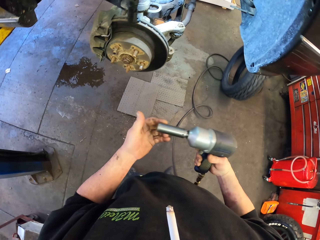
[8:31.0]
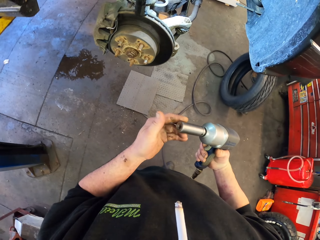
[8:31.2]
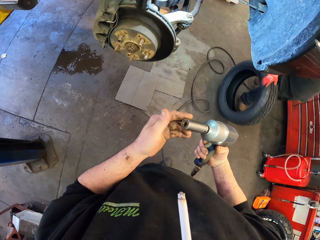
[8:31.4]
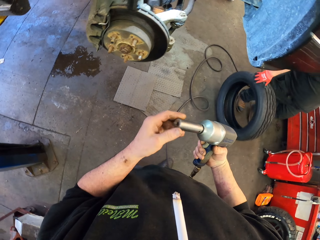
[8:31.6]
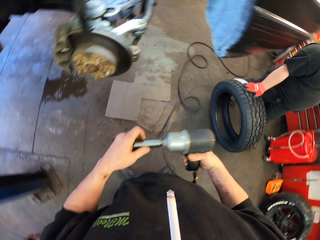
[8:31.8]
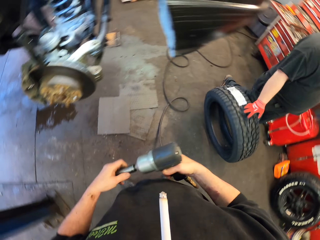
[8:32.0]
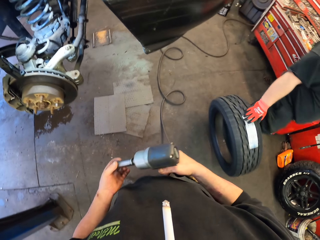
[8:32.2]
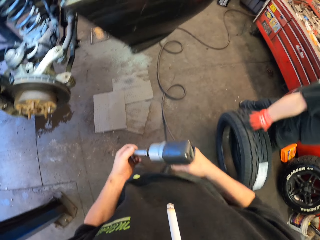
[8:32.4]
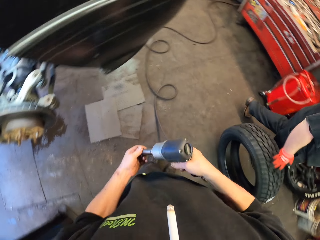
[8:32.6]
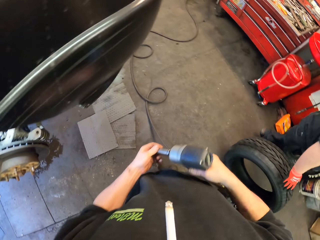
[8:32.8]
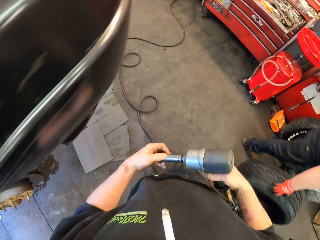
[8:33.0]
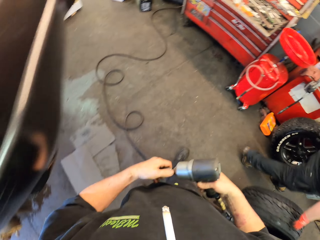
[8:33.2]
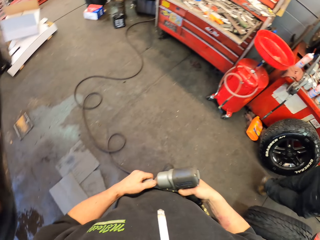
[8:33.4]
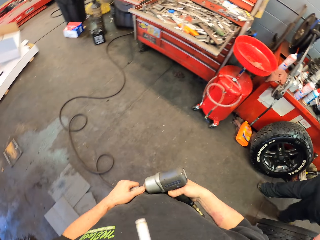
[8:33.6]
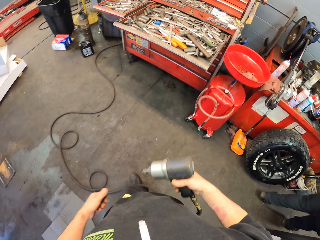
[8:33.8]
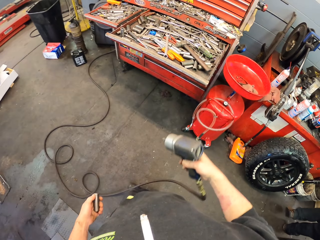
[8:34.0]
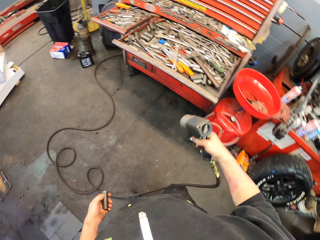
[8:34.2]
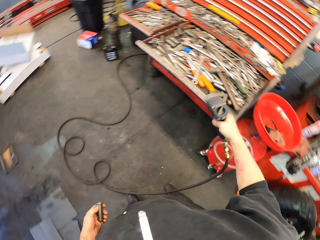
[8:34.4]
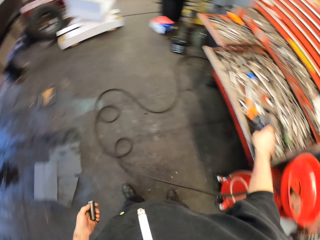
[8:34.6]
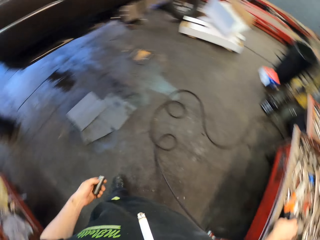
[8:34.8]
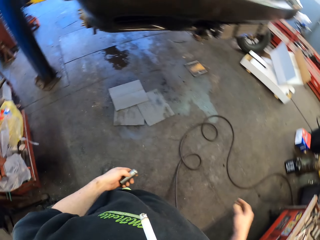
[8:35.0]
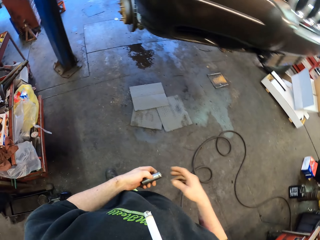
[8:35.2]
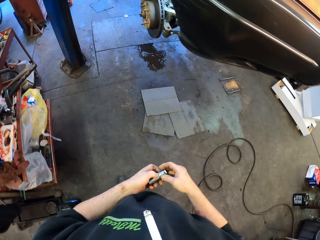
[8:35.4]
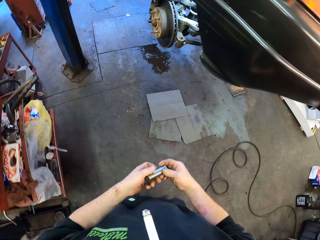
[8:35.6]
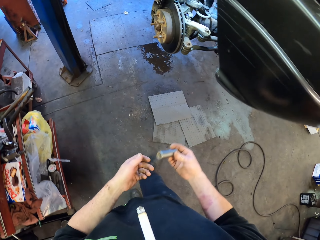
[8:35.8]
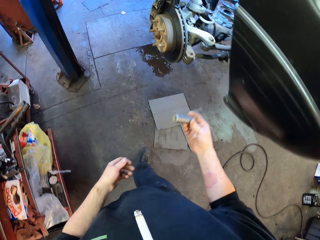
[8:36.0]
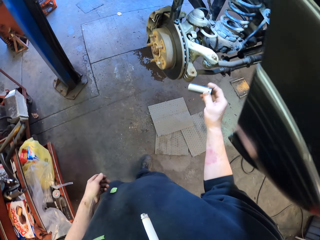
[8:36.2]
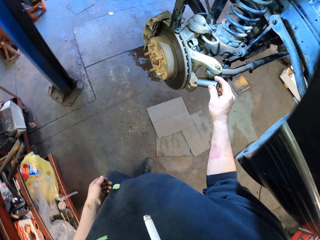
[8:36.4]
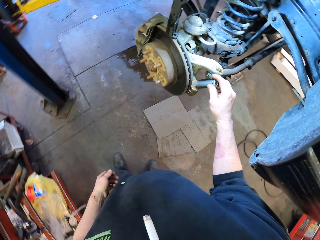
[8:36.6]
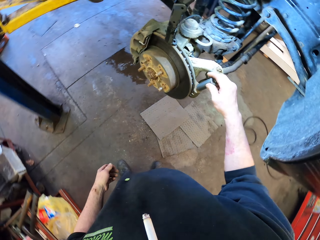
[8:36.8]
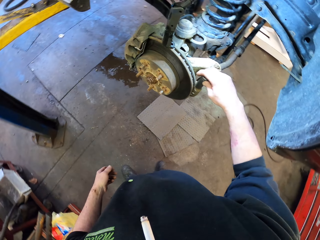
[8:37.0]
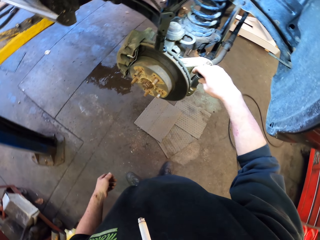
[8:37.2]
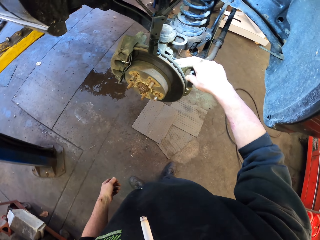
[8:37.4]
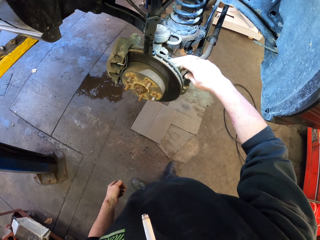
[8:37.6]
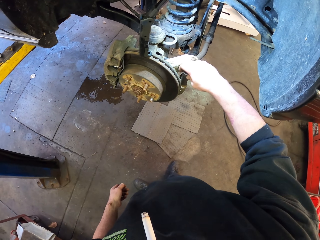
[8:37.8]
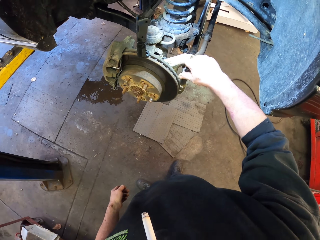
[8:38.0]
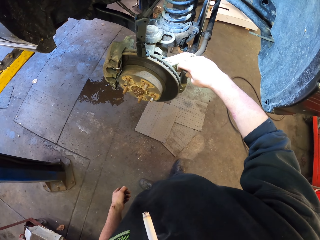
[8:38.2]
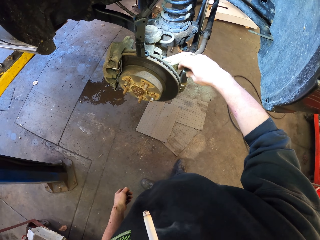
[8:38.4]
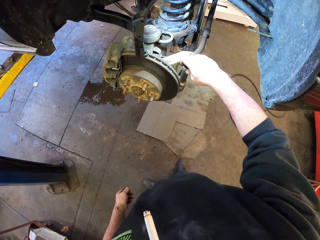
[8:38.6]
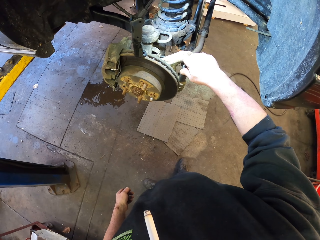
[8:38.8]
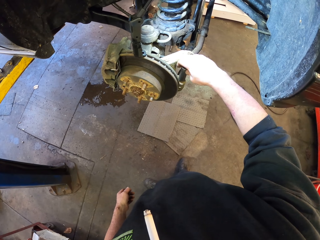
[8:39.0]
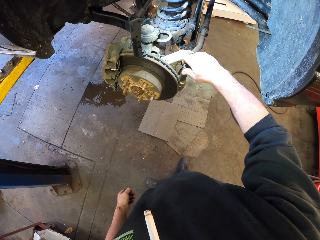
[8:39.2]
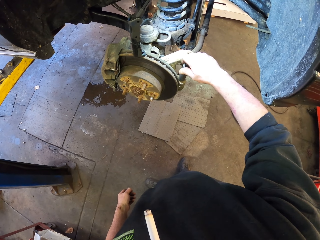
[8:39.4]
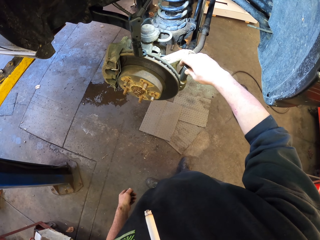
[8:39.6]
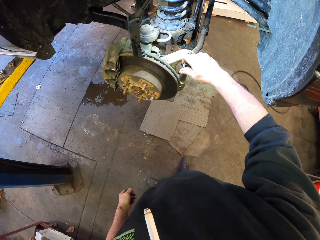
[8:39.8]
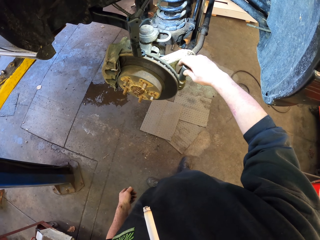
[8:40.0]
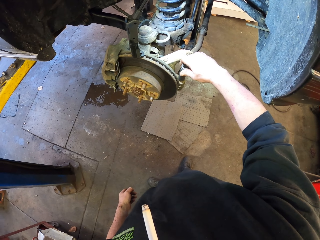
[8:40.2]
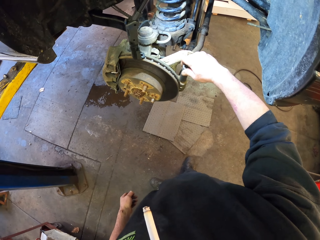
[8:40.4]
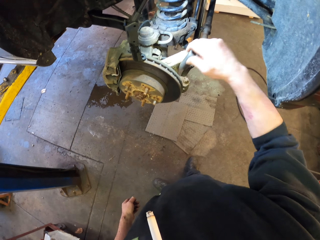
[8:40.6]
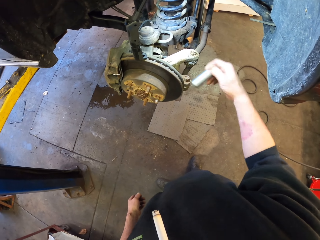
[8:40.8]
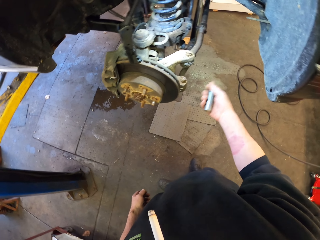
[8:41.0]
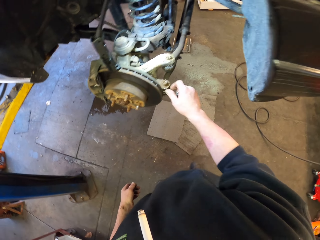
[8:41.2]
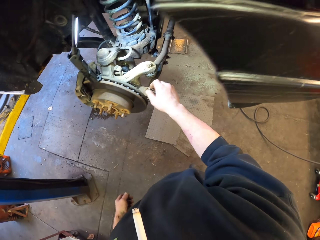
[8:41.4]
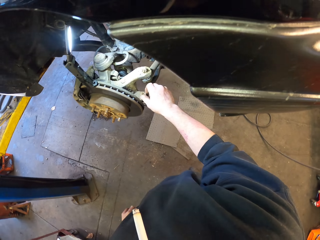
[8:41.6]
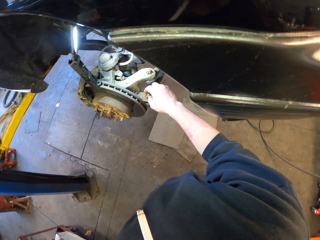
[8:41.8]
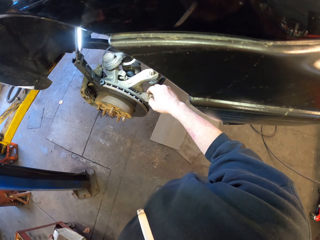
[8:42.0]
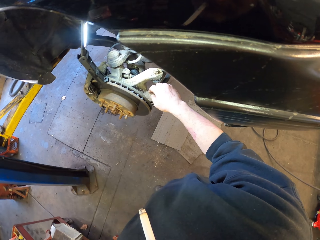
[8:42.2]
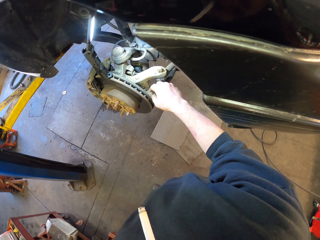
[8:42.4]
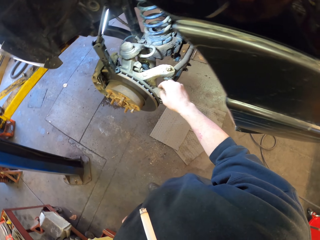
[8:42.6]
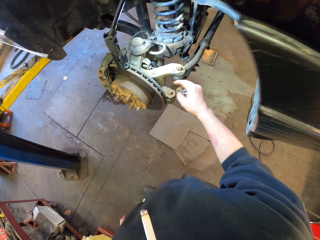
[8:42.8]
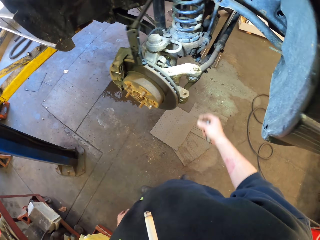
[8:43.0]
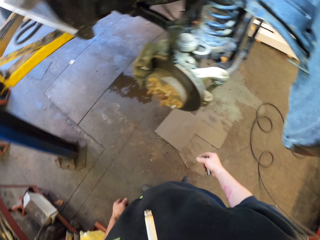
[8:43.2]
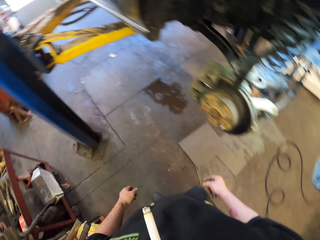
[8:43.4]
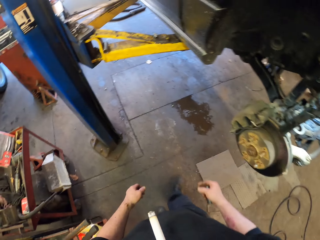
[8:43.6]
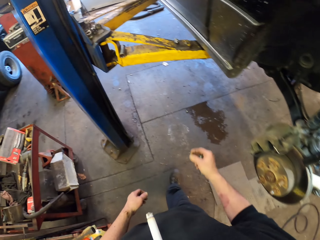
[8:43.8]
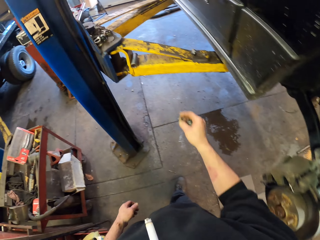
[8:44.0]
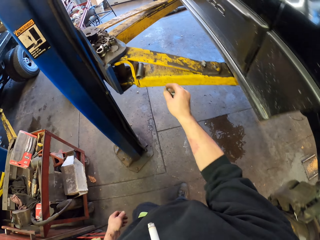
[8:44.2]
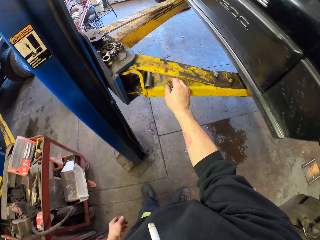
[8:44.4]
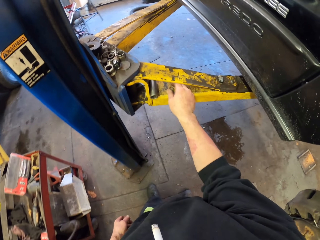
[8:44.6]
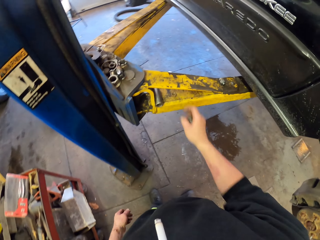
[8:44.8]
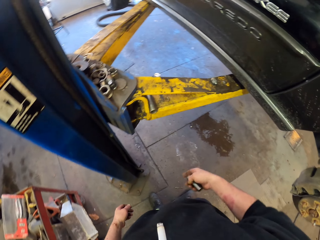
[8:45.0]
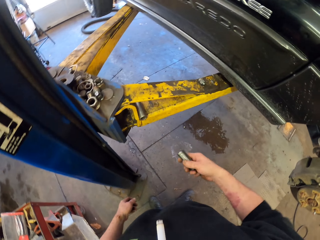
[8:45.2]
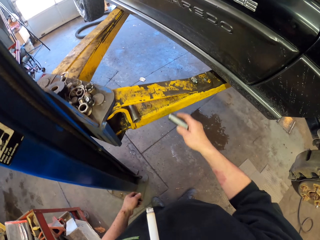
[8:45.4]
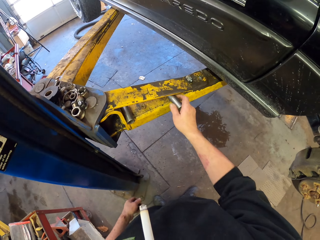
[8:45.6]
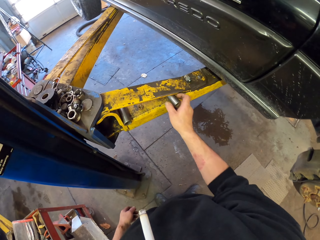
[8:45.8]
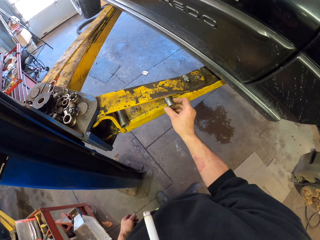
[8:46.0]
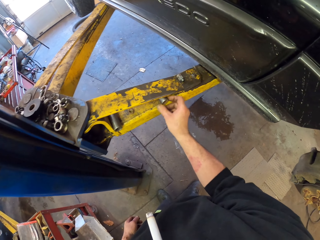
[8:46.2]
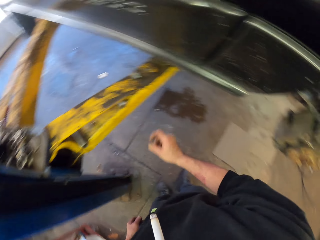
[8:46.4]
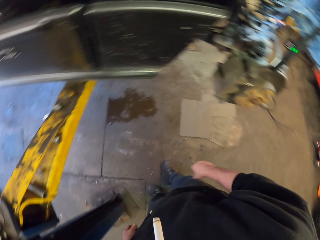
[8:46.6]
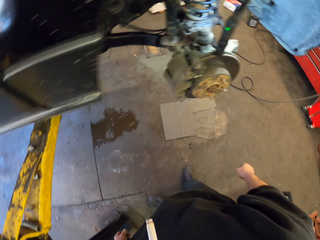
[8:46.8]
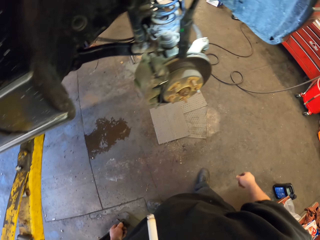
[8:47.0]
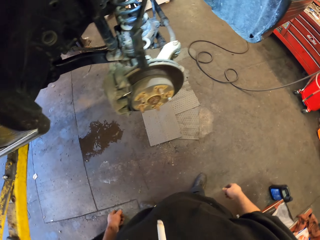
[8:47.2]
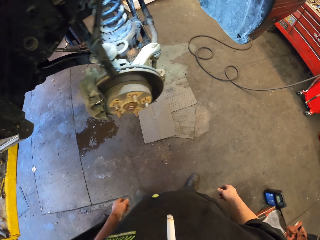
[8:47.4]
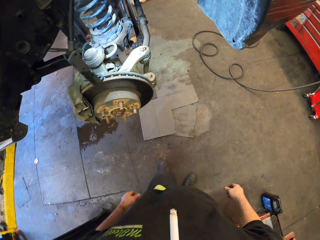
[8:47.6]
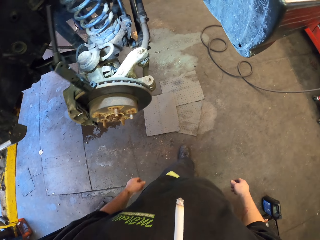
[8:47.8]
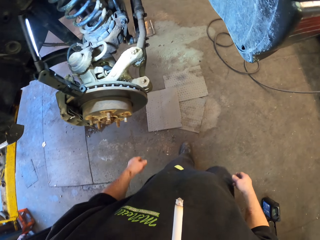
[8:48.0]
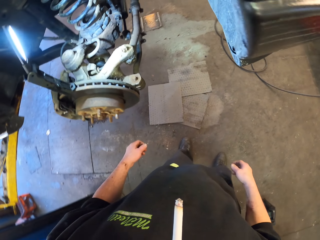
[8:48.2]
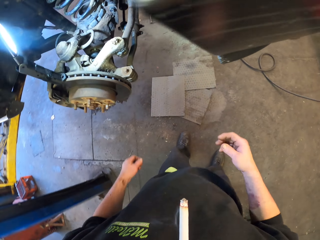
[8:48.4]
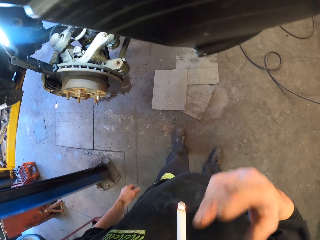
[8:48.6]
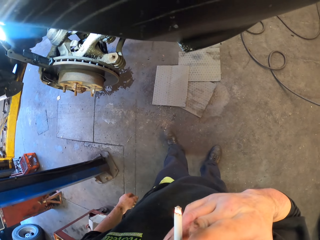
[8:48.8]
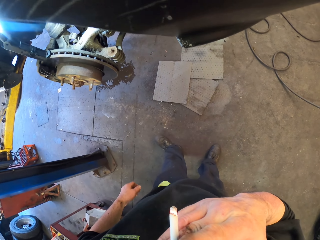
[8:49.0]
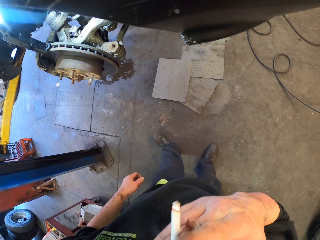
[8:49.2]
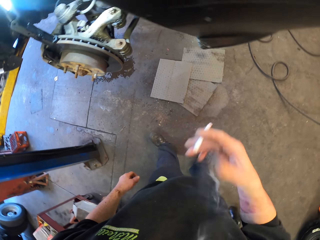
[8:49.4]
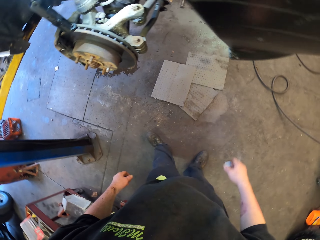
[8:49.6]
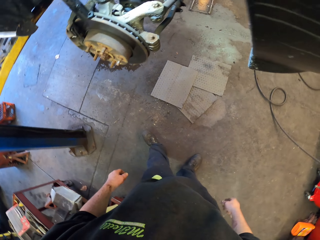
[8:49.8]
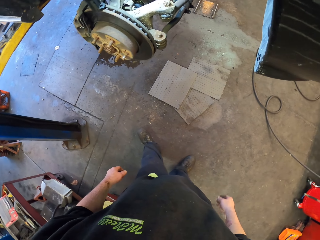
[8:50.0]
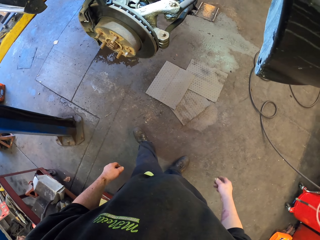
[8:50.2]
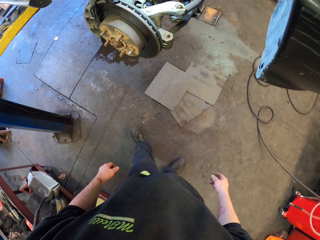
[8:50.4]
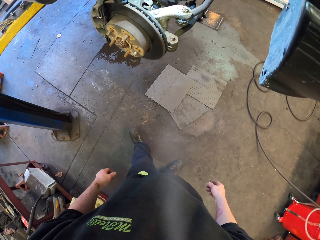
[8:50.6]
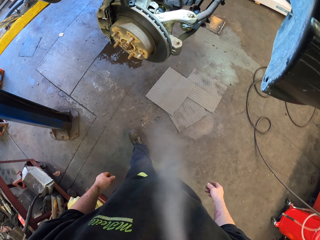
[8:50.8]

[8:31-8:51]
The camera wearer walks around. They place the drill in the drawer. They place something on the drum brake. They open the bolts of something. They tilt the bolt. They walk around. They put the bolt and something on the jack stand. They walk around.
